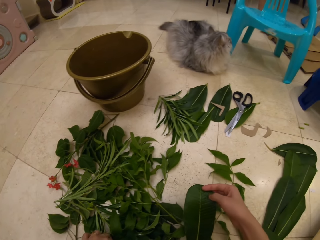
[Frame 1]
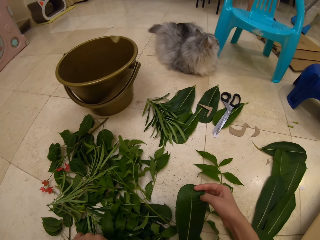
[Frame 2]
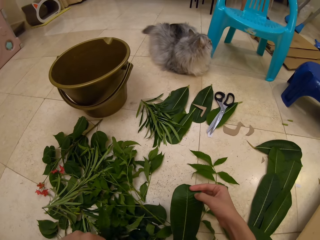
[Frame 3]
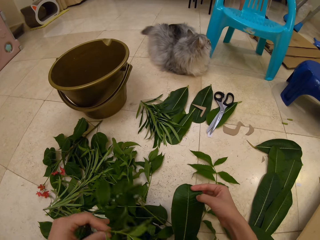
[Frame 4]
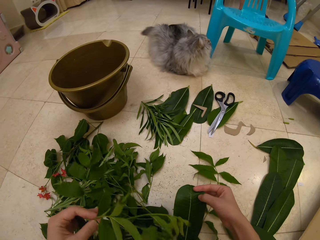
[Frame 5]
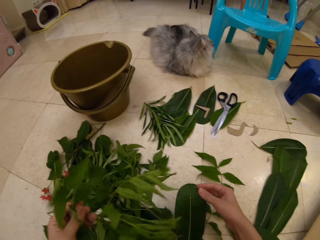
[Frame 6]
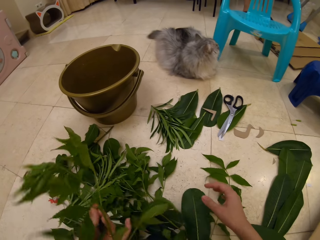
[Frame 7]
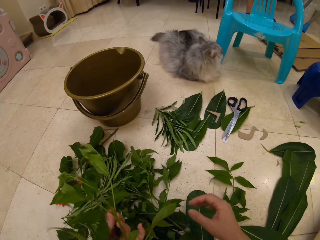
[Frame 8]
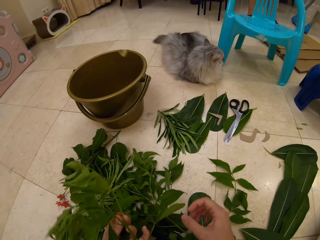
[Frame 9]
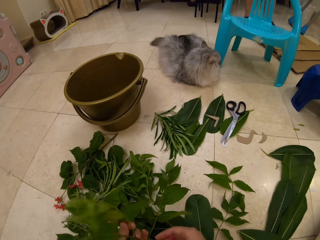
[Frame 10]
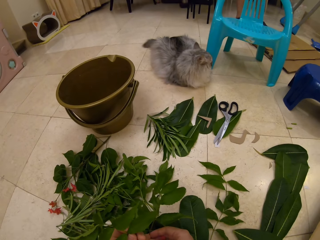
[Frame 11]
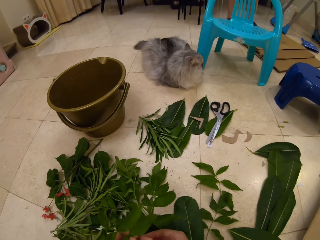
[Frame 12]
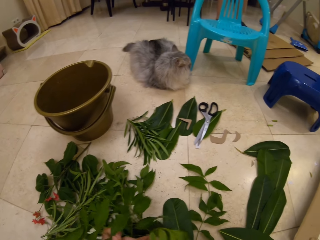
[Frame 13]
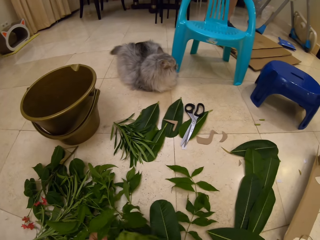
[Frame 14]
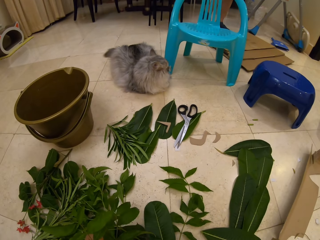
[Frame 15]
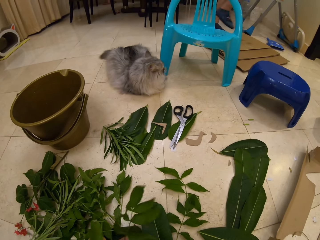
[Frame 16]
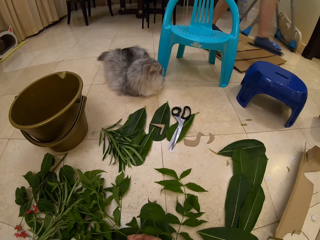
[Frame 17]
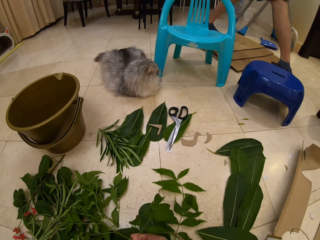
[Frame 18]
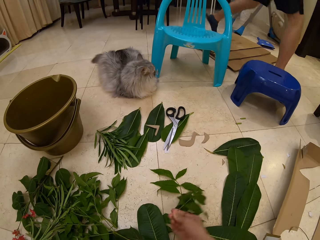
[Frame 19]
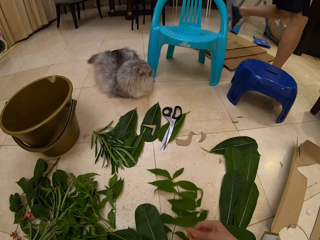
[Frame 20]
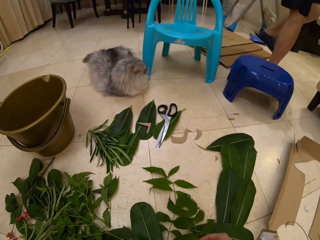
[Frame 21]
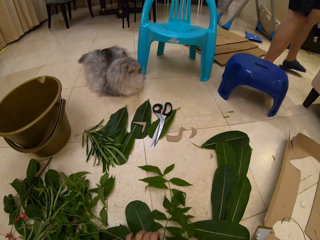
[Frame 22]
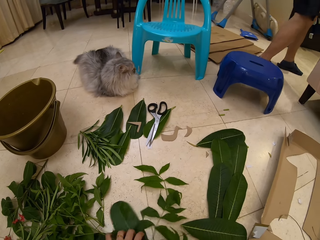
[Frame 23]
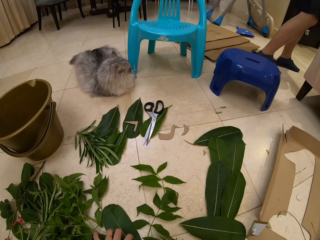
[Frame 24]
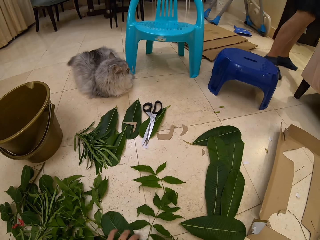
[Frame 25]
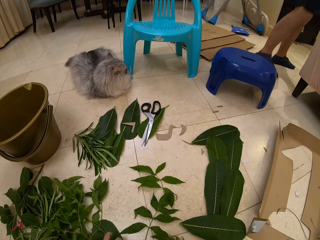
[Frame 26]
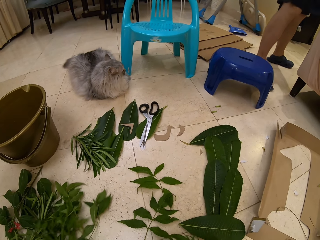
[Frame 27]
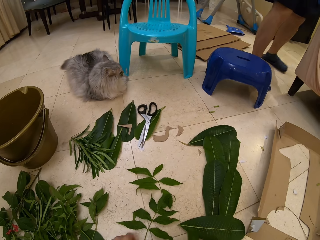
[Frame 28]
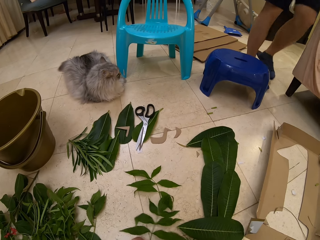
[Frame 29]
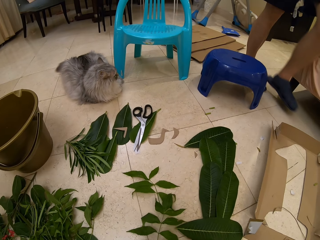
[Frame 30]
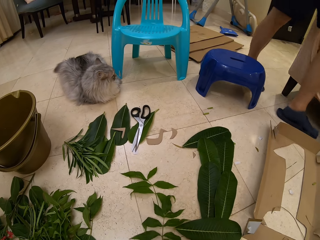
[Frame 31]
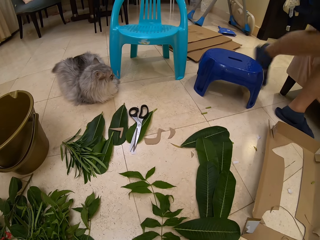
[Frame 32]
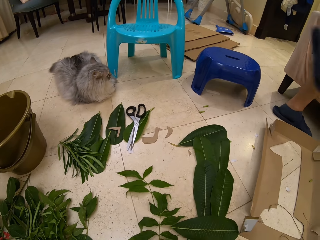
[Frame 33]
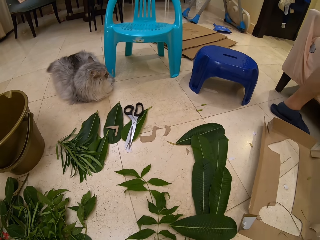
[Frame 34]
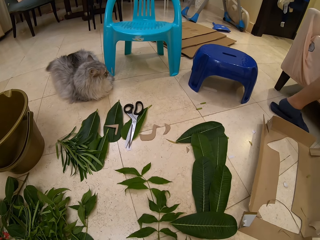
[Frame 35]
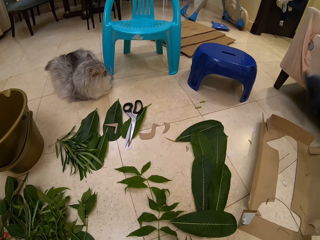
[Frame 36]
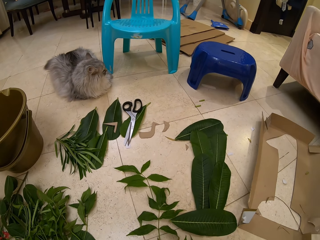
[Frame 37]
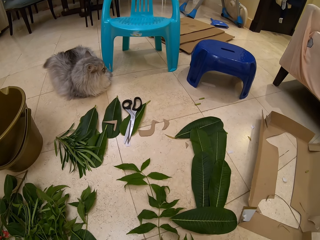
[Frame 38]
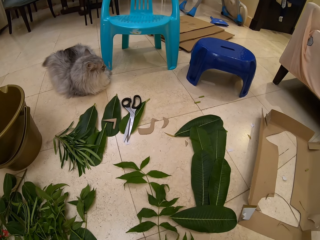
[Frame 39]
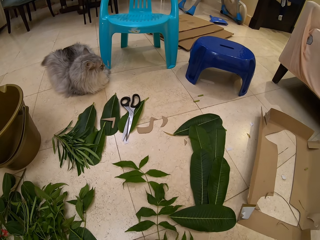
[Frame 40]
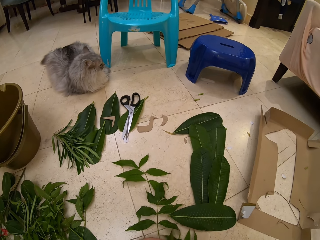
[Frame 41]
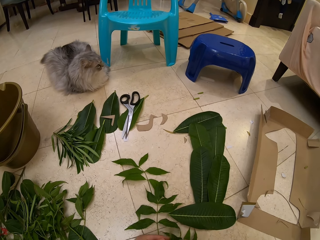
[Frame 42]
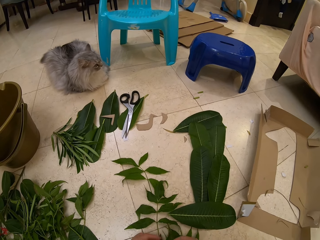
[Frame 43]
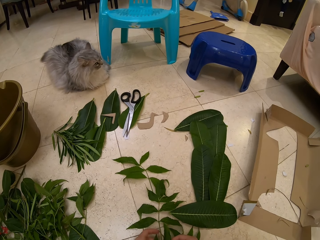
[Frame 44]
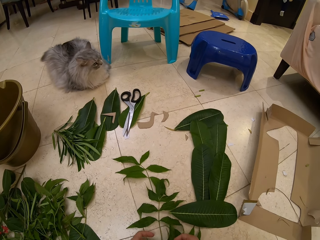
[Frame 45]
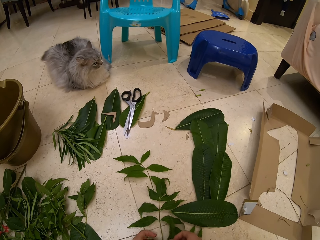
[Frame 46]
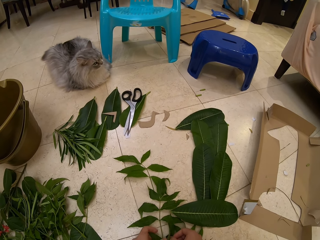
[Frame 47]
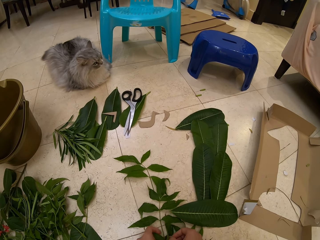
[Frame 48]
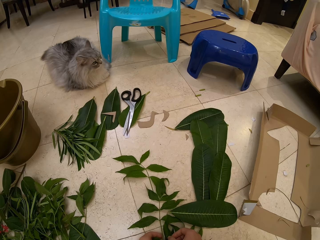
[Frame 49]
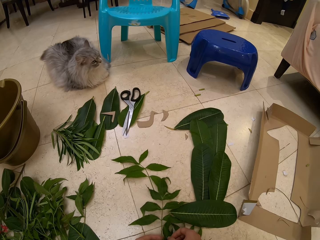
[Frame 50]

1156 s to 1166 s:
The camera wearer gazes at the leaf. They throw down the leaf. They pick a compound leaf. They pluck a branch or leaf. They rearrange the leaves.

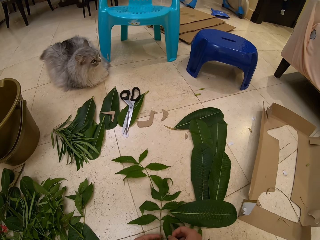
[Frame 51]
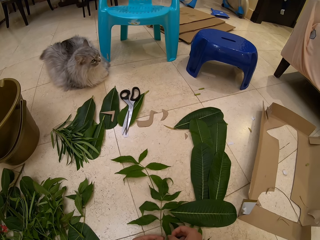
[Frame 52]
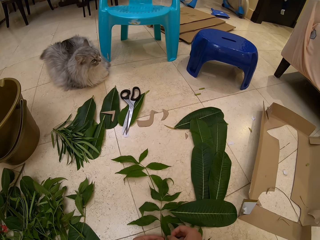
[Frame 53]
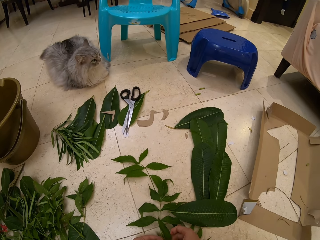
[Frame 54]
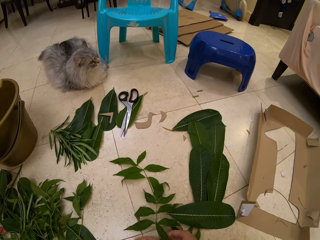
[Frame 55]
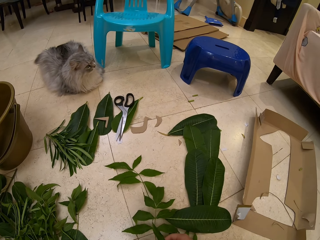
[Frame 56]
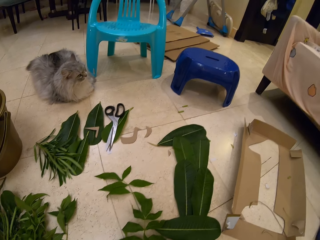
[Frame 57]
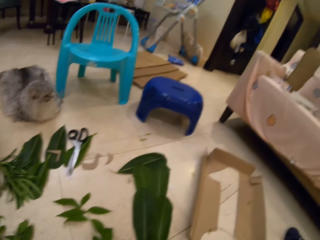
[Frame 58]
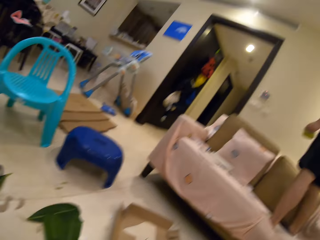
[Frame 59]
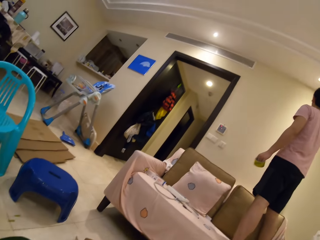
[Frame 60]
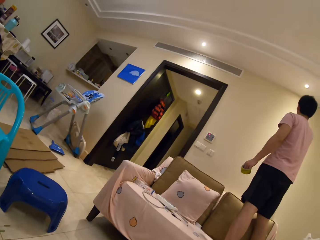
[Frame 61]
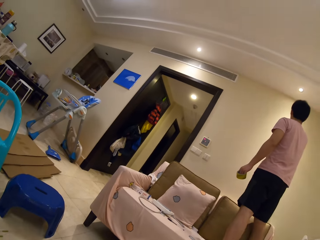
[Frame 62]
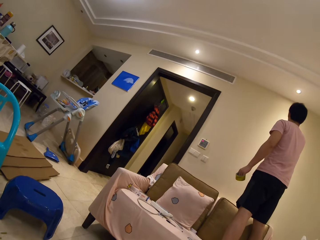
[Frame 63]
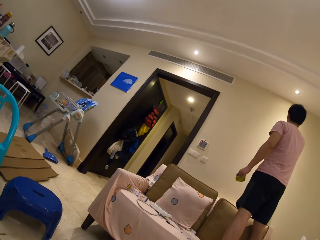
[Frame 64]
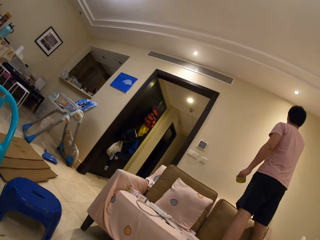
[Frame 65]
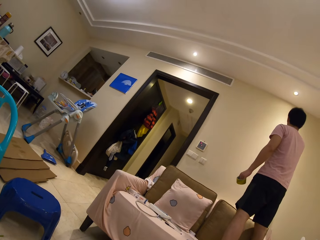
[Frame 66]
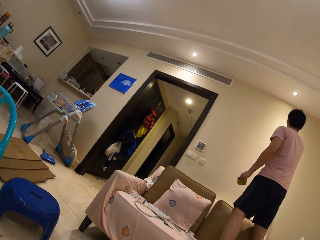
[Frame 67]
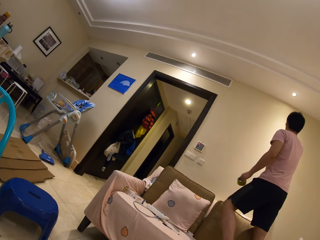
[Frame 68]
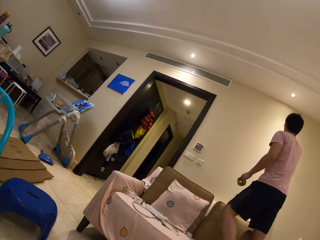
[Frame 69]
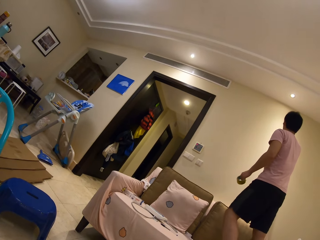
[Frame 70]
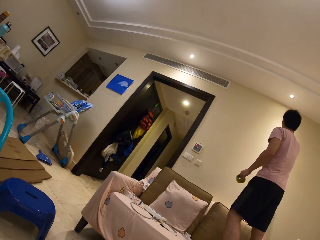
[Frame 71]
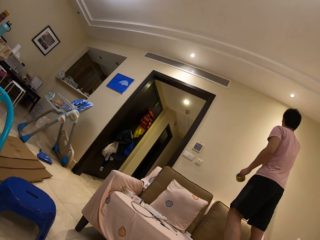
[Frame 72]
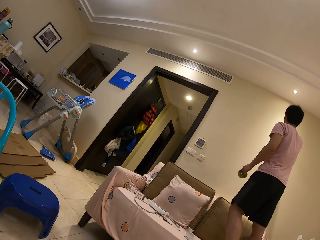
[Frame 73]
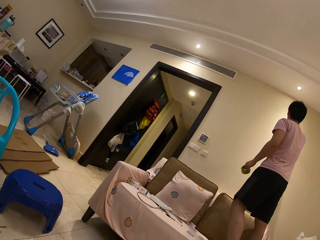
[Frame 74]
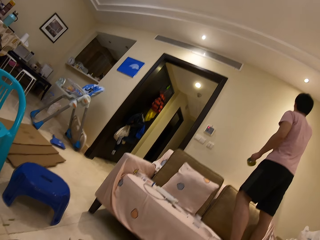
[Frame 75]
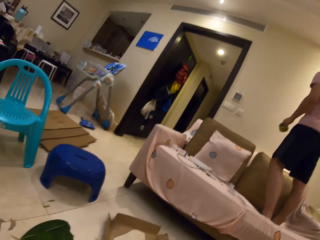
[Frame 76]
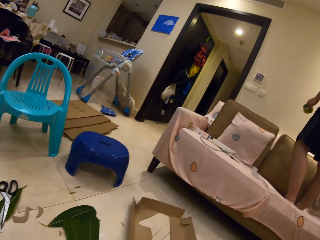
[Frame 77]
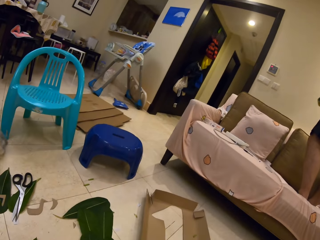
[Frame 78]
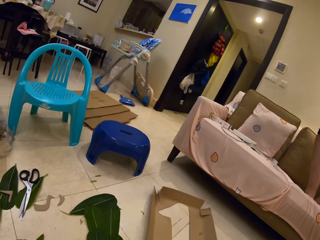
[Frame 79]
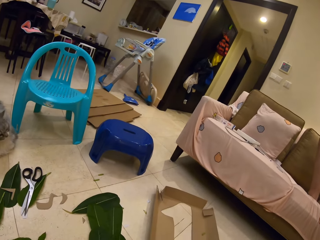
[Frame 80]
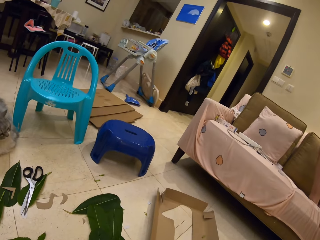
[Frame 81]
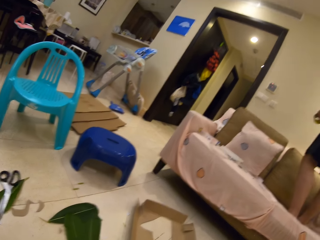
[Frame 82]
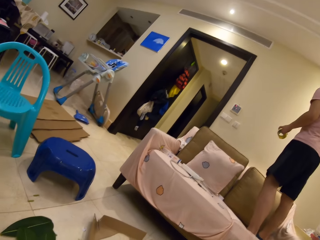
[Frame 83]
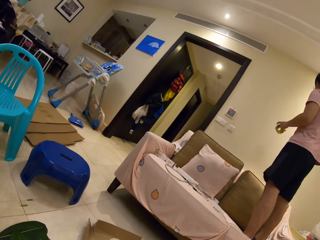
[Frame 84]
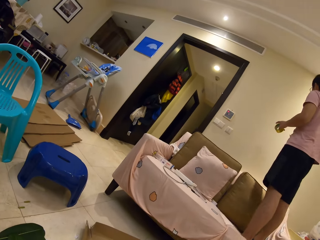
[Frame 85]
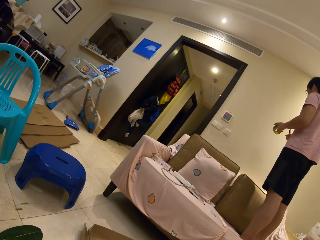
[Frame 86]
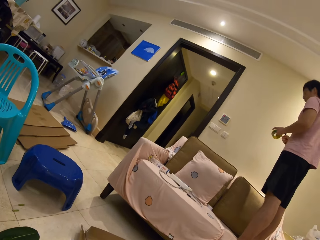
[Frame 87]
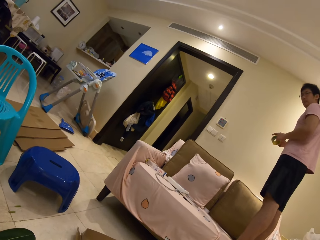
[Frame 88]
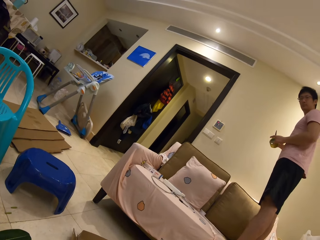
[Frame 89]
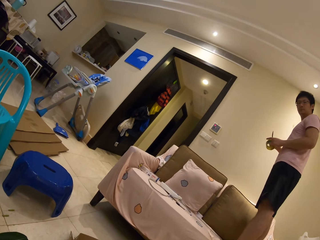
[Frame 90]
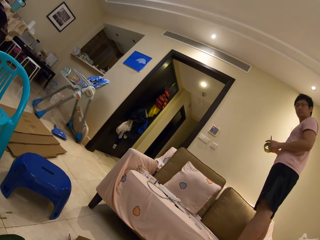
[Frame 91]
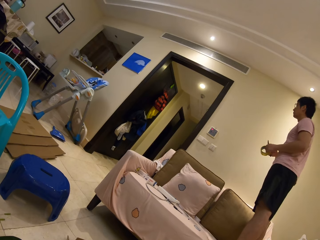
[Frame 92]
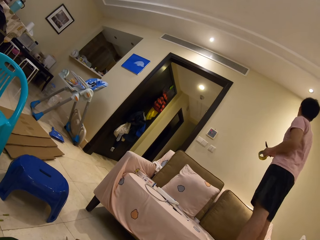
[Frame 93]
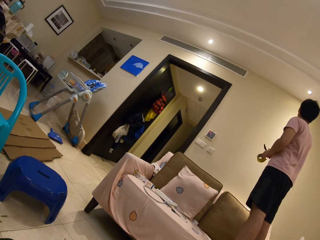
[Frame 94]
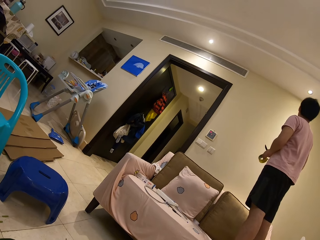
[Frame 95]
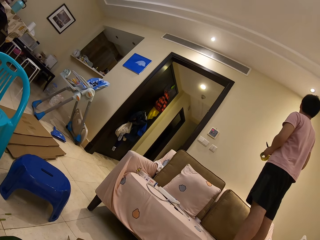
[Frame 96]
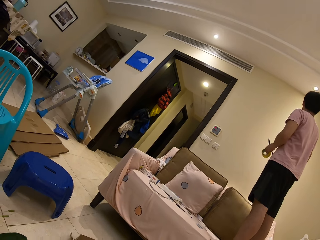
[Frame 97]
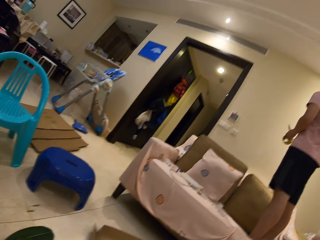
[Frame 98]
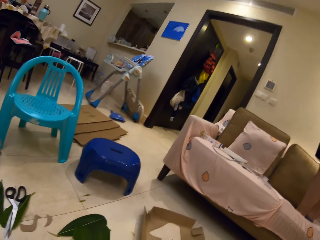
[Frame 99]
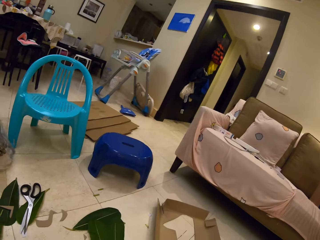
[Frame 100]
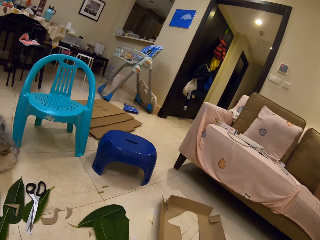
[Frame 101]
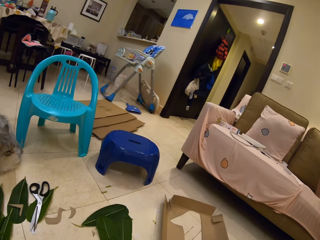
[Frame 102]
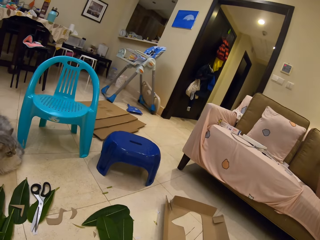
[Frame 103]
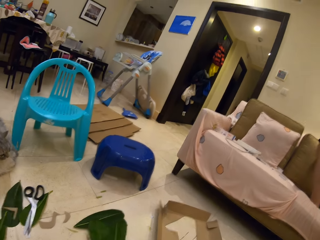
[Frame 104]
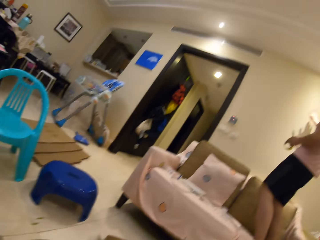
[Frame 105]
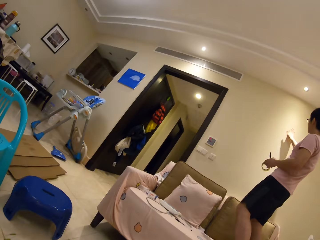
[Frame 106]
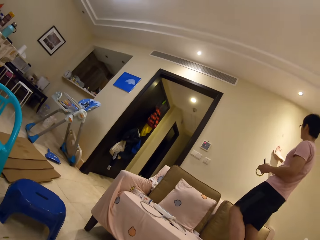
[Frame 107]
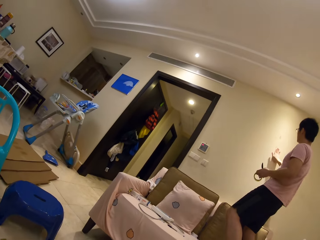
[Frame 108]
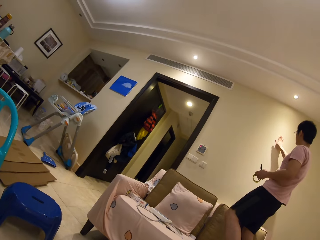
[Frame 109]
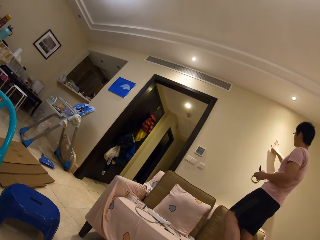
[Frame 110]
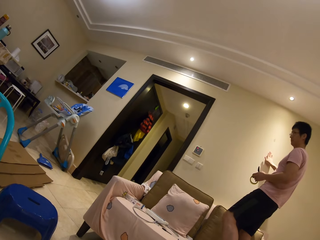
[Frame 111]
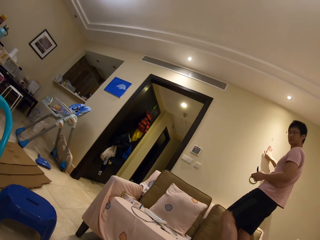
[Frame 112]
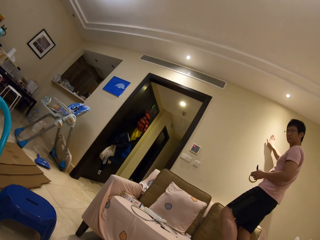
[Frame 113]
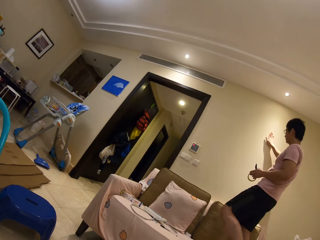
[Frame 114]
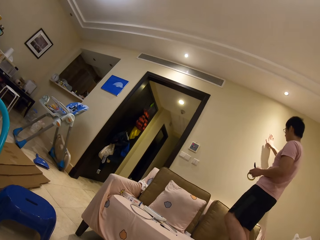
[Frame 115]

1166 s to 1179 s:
The camera wearer looks at a man. The man sticks tape on the wall. The camera wearer speaks to the man. They look at the man. The man speaks to the camera wearer and touches the wall. The man rubs at the wall.
